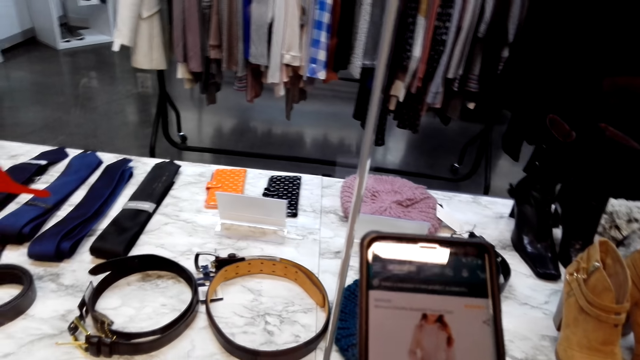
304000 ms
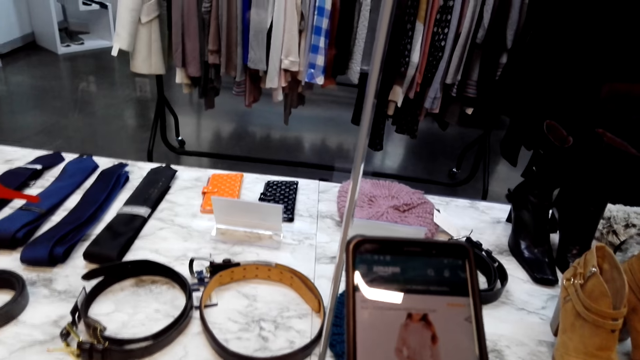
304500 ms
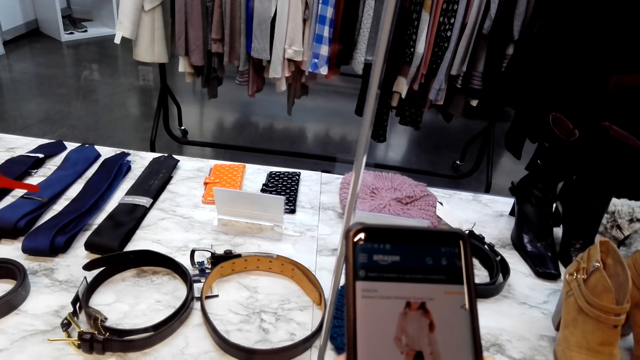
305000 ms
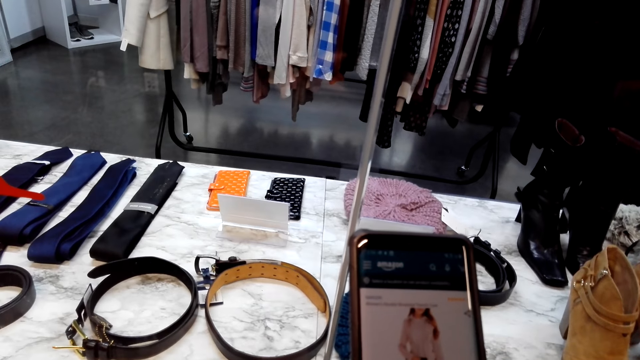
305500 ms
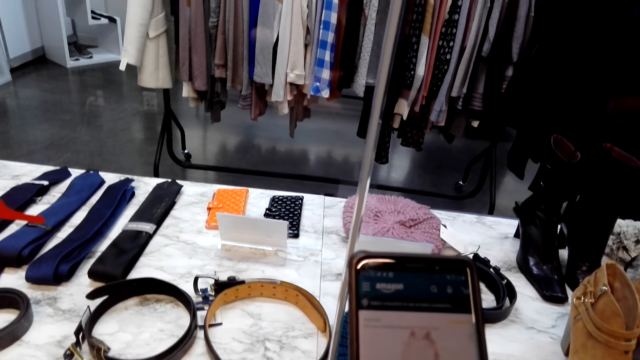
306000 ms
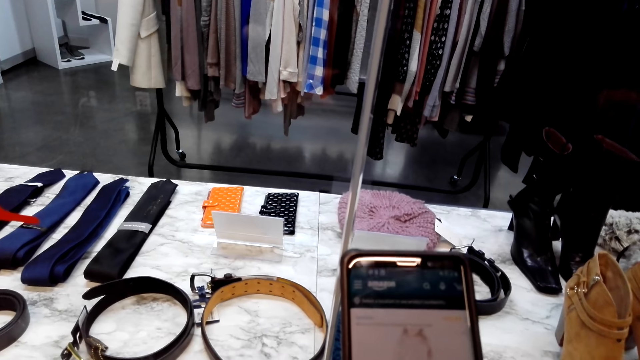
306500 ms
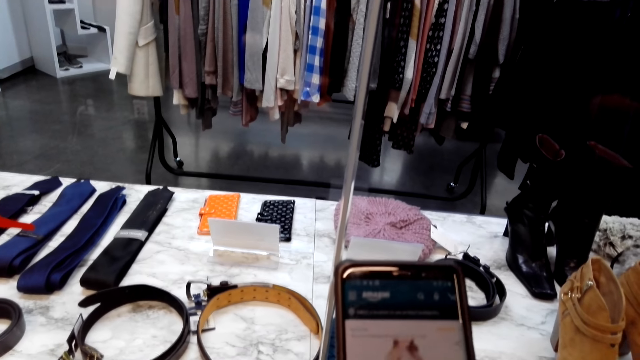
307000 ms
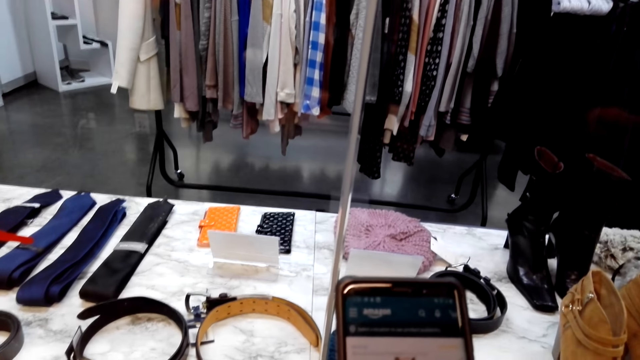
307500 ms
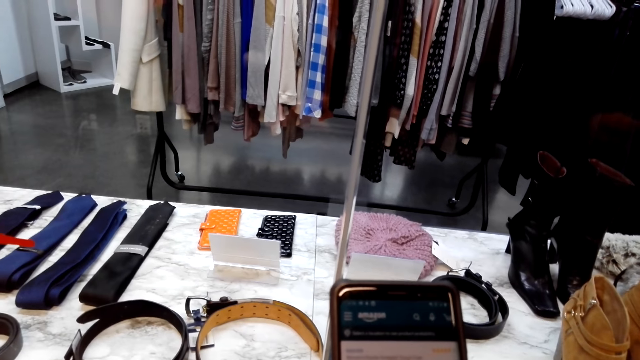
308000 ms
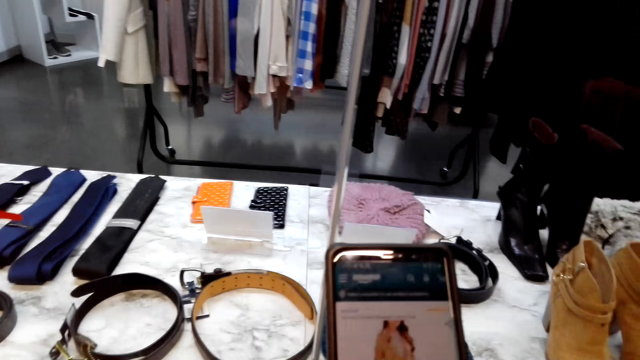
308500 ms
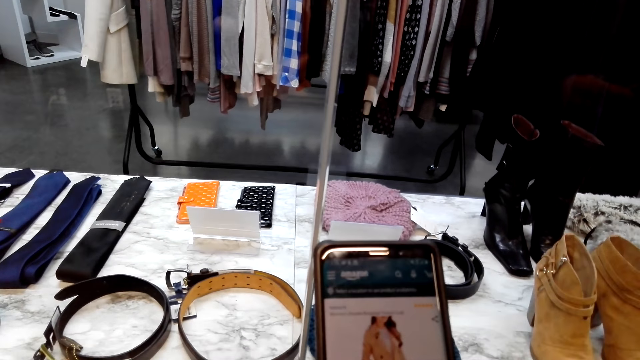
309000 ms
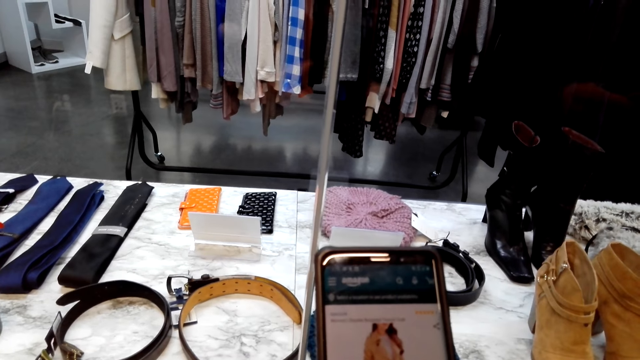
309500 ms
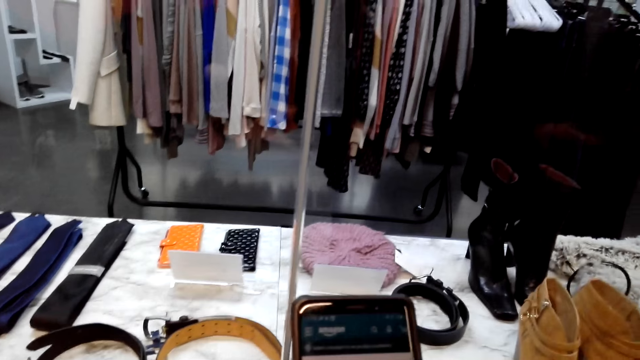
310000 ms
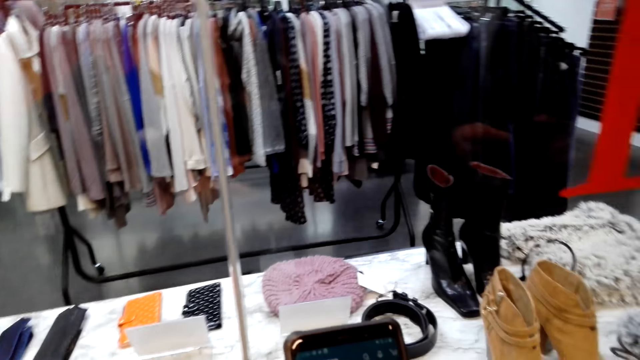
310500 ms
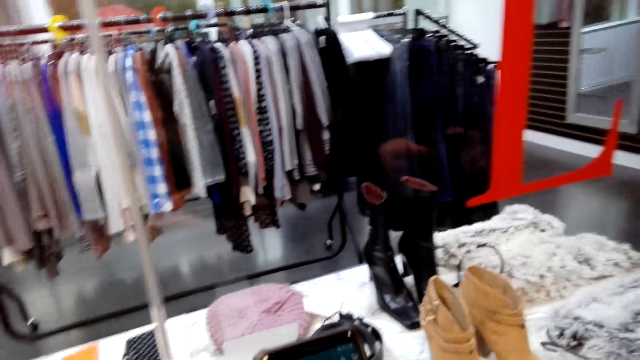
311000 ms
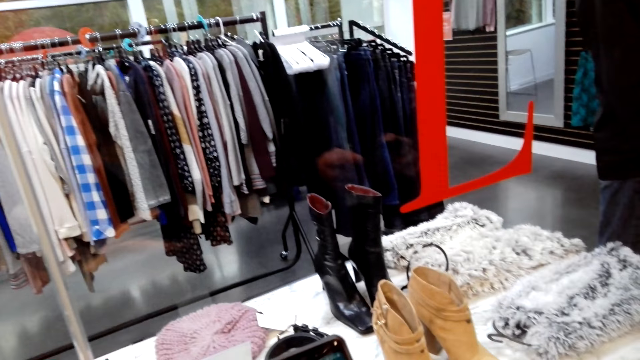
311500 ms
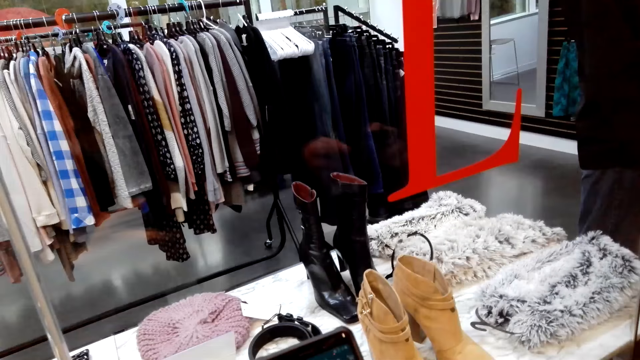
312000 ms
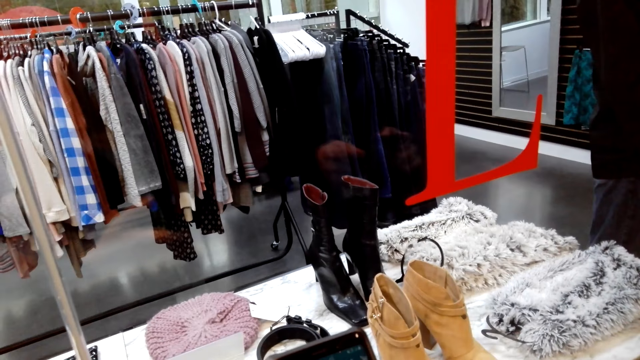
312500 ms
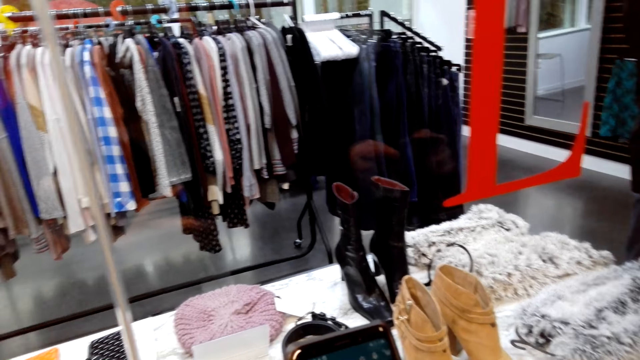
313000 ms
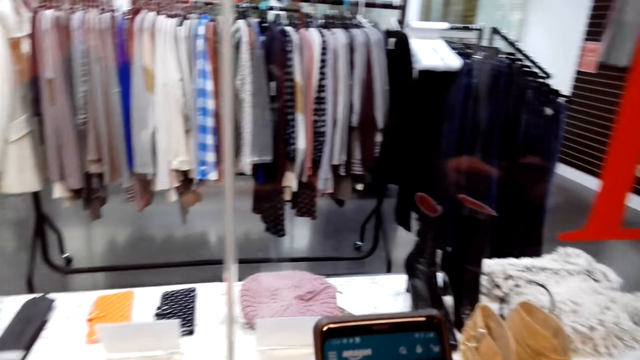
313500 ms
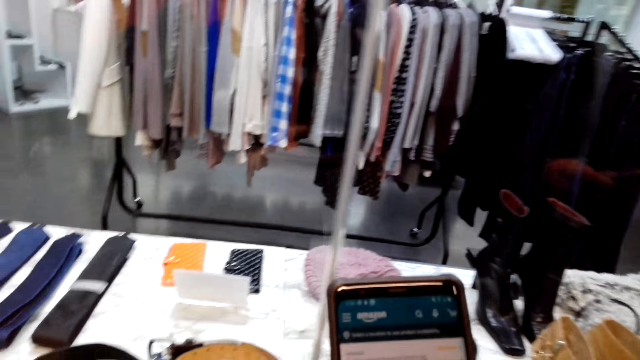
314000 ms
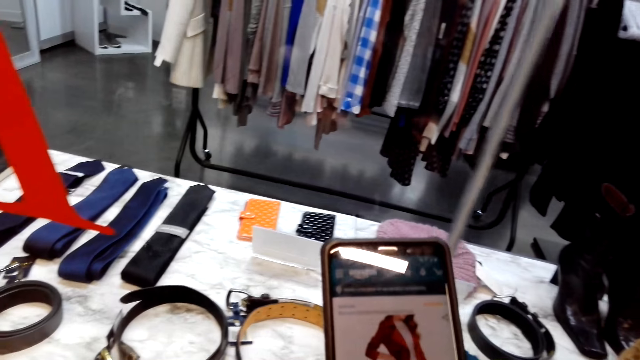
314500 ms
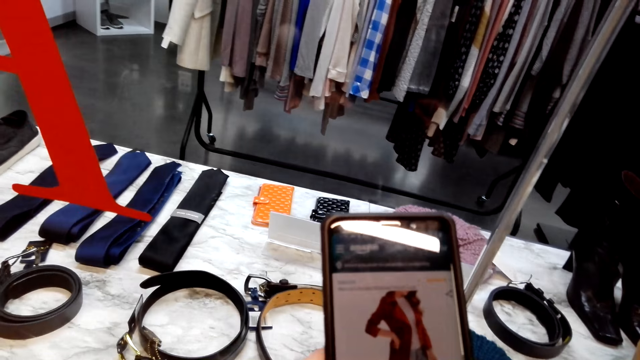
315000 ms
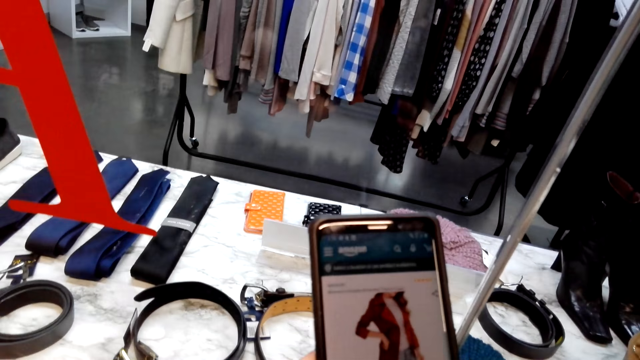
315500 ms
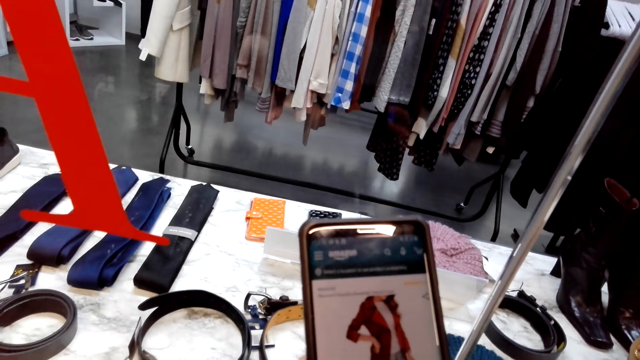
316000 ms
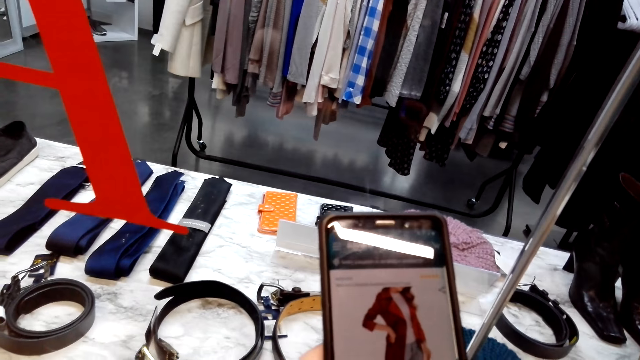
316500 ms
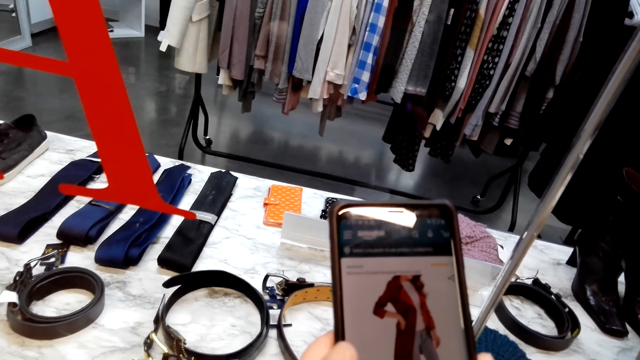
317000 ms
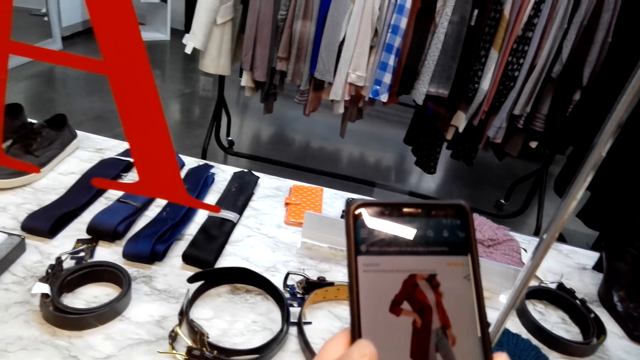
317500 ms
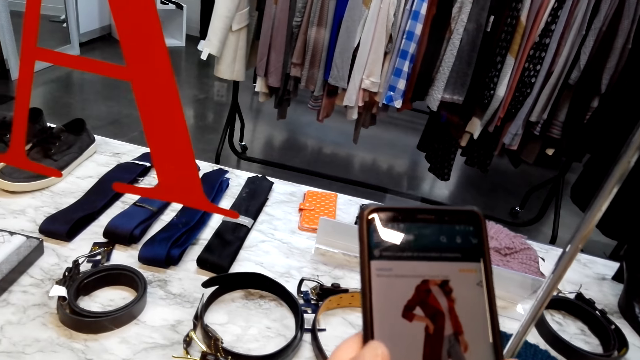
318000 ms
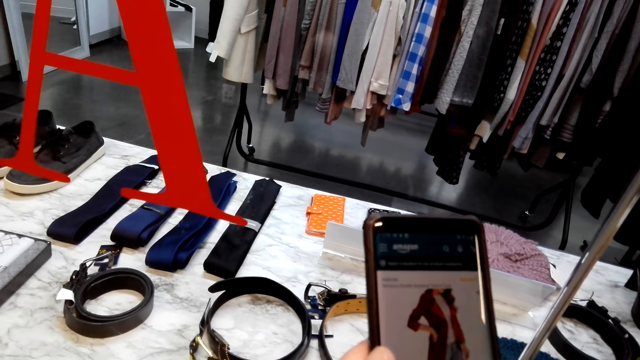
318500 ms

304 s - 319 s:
A person converses with the camera wearer. The camera wearer converses with the person. The person converses with the camera wearer. The camera wearer operates the phone.

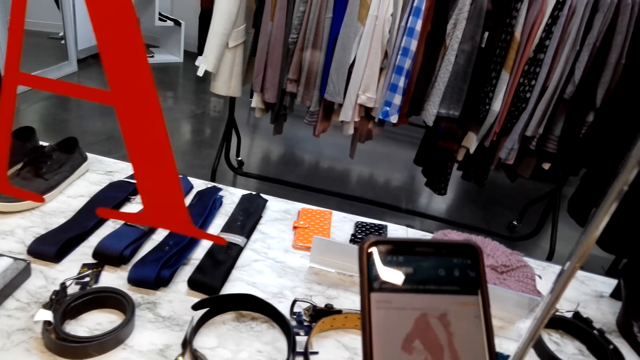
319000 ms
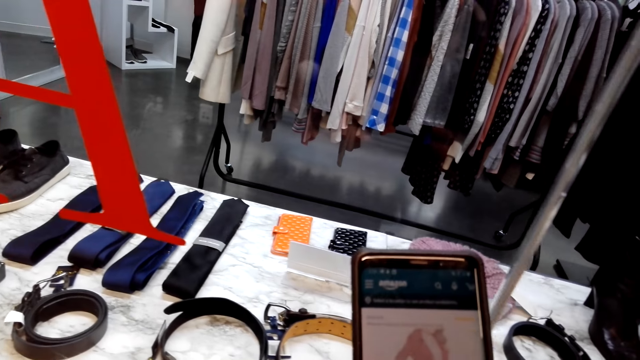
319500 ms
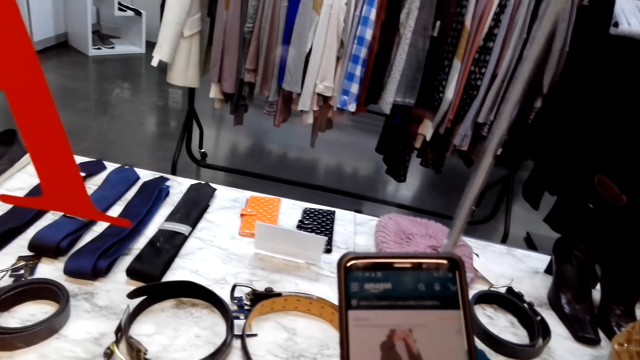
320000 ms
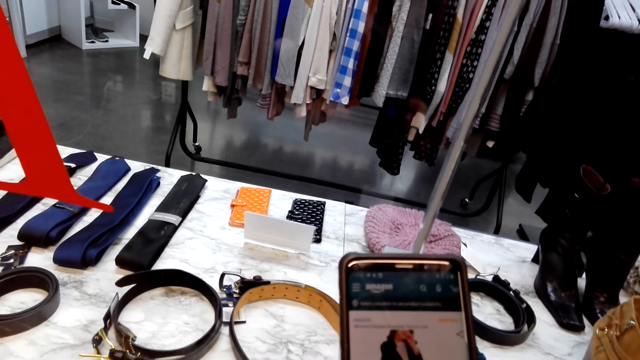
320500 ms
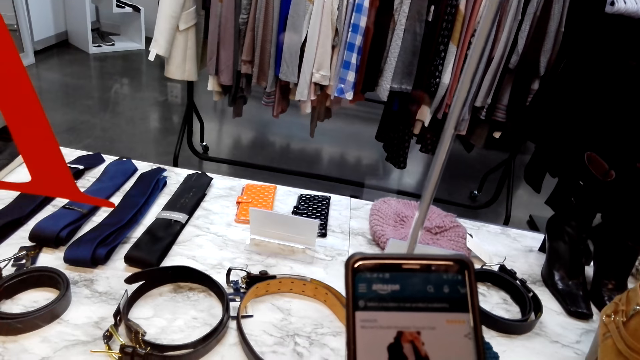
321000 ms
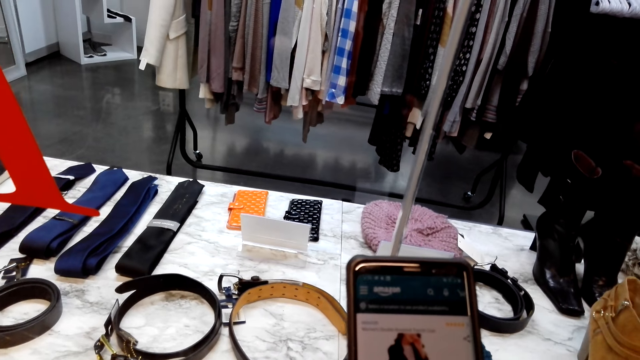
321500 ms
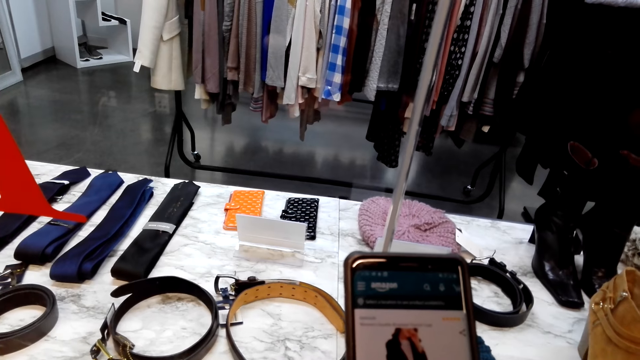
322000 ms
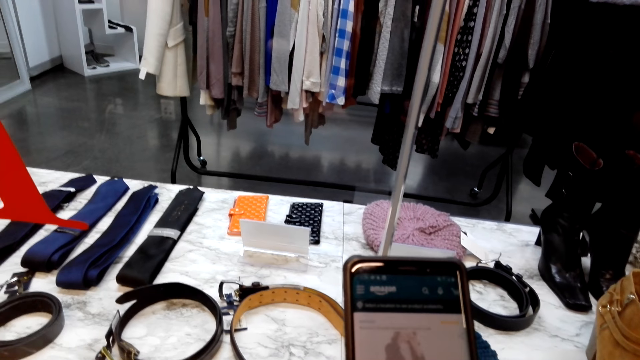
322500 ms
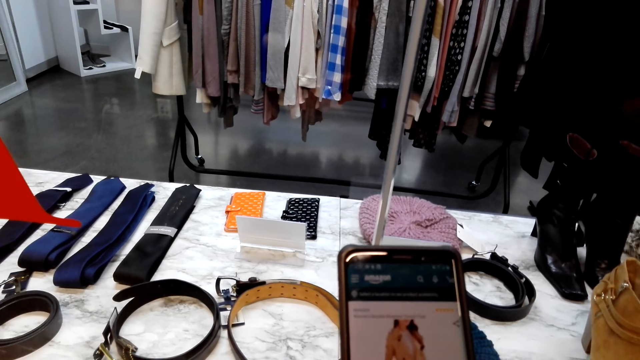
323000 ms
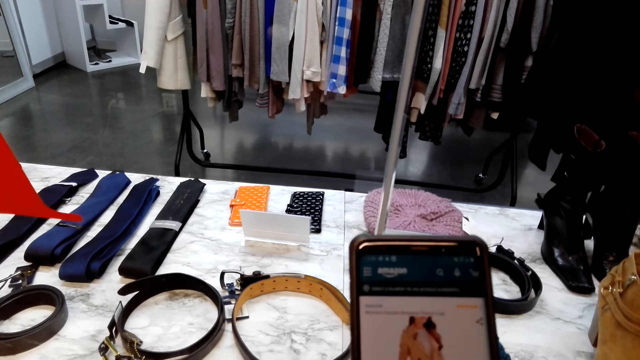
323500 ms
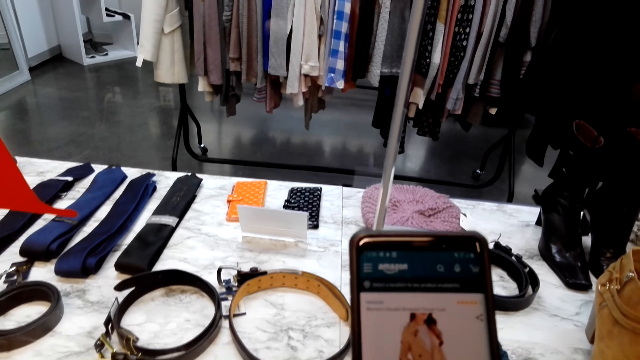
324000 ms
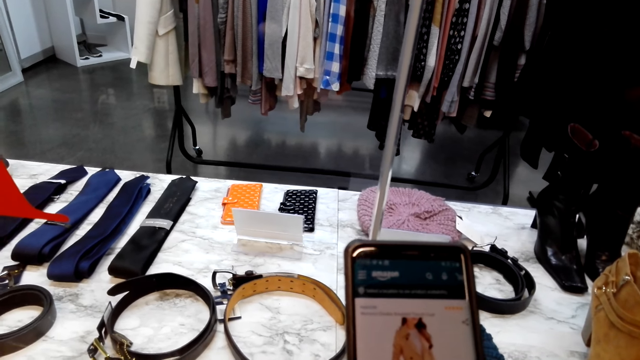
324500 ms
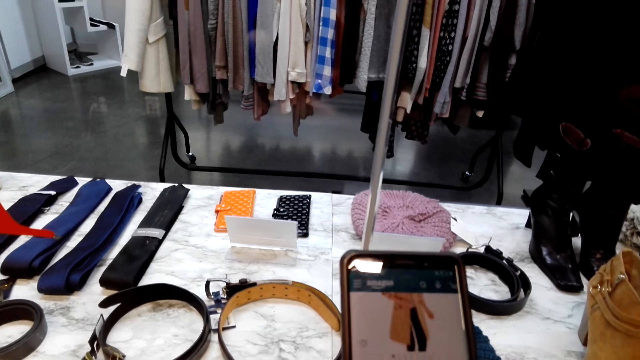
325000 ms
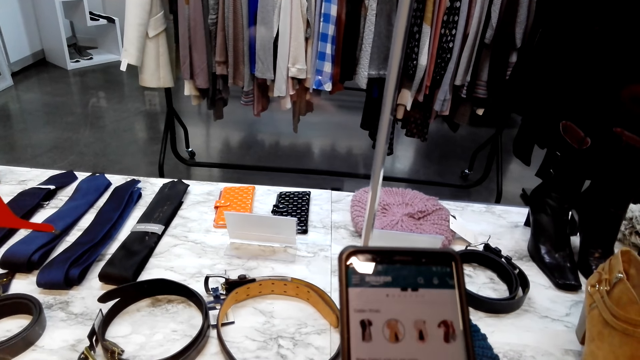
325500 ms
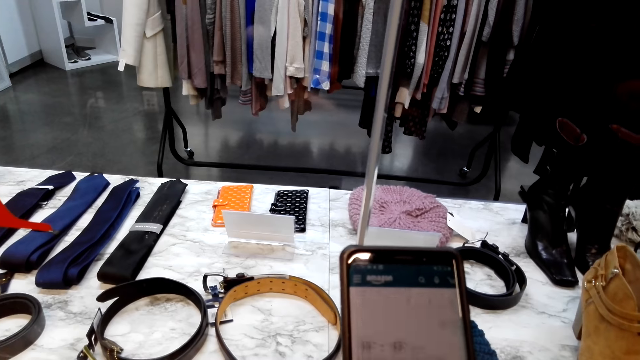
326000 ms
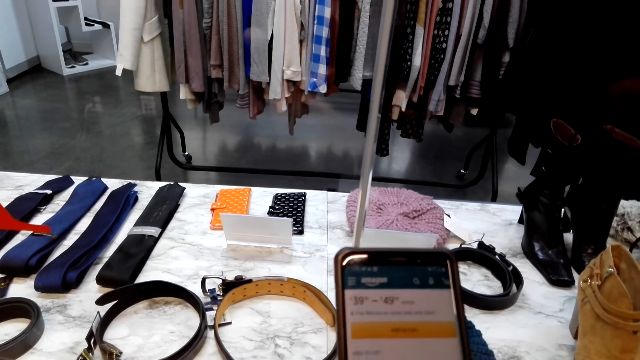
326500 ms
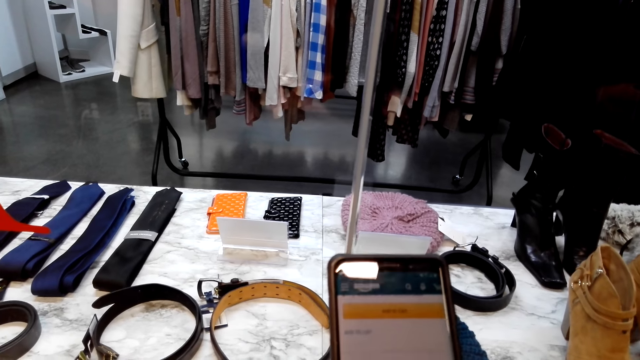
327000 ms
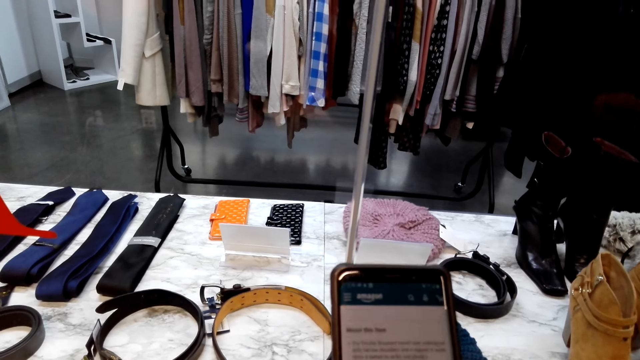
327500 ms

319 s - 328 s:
The camera wearer converses with a person. They scroll the phone.
